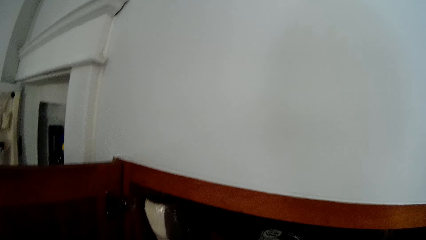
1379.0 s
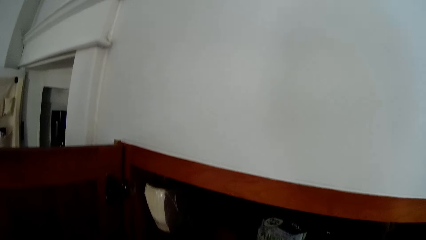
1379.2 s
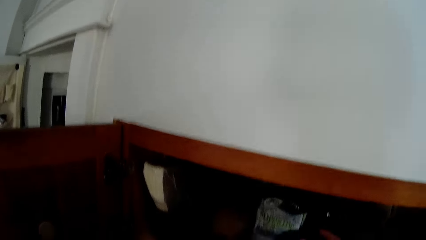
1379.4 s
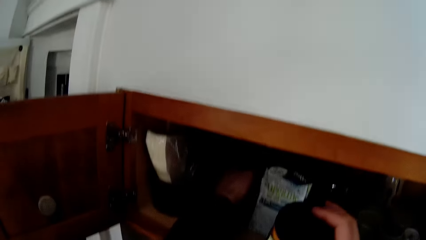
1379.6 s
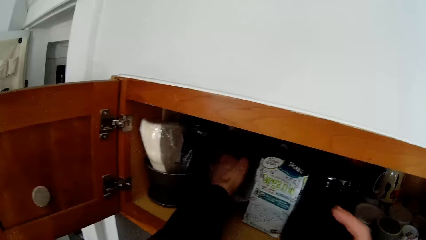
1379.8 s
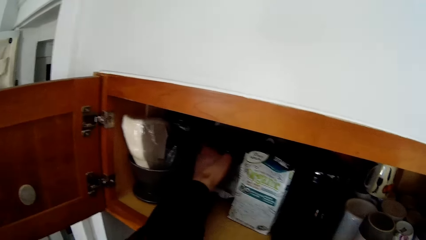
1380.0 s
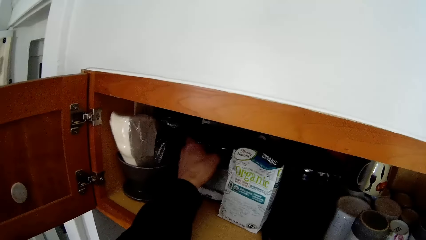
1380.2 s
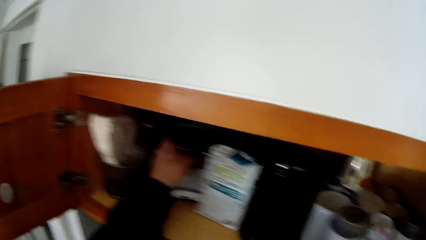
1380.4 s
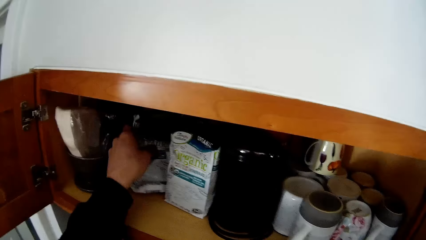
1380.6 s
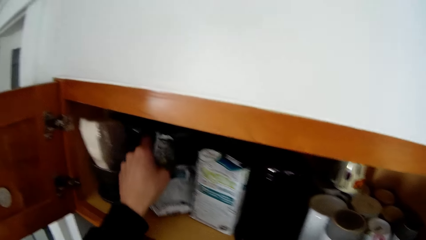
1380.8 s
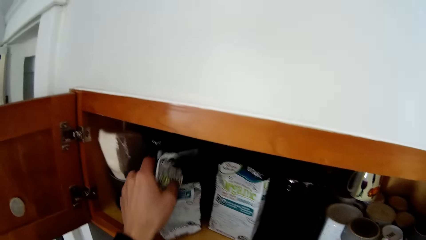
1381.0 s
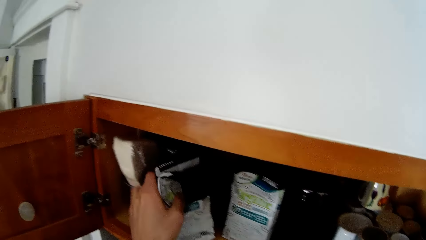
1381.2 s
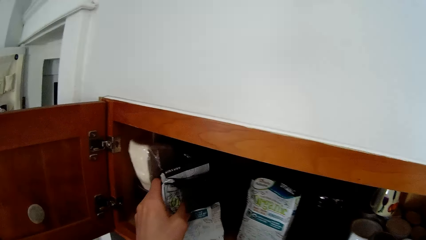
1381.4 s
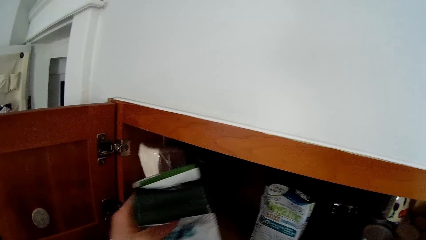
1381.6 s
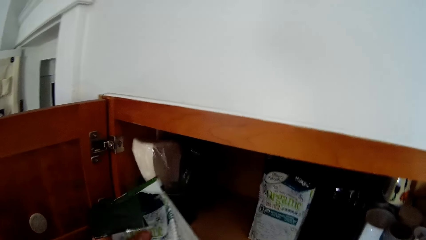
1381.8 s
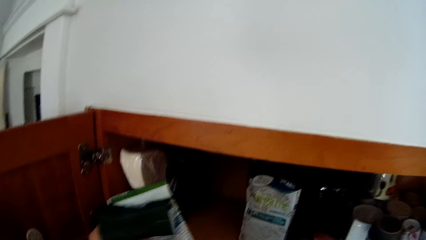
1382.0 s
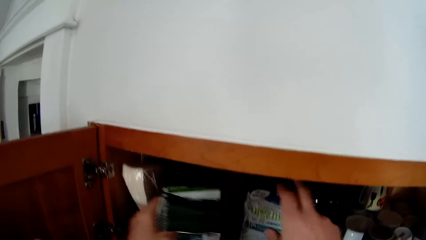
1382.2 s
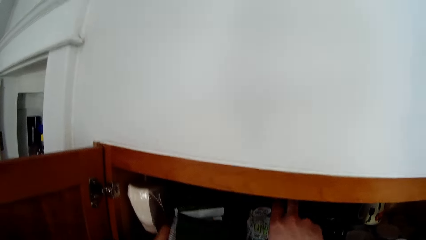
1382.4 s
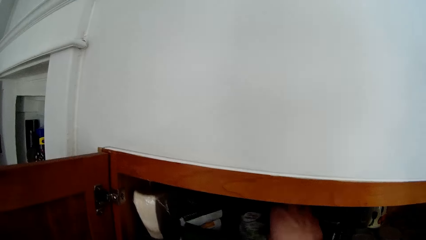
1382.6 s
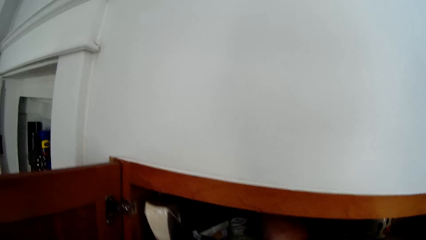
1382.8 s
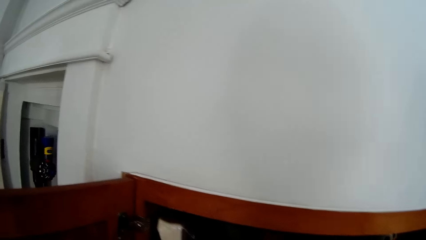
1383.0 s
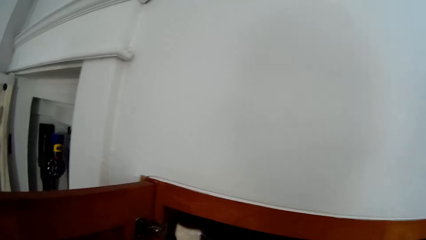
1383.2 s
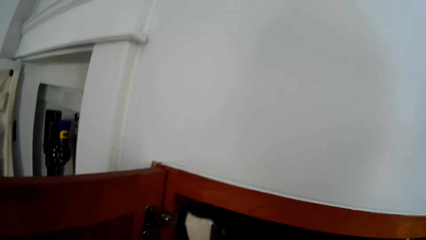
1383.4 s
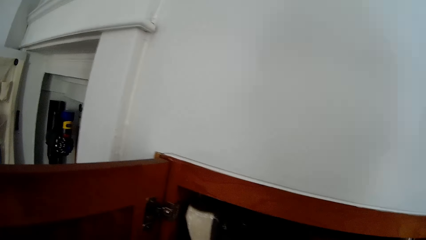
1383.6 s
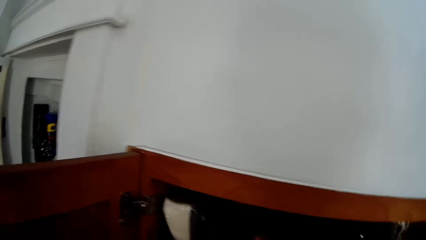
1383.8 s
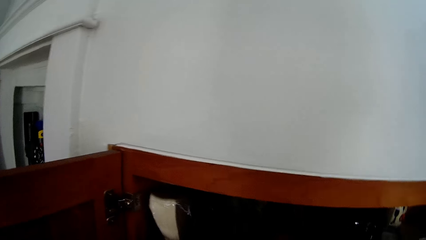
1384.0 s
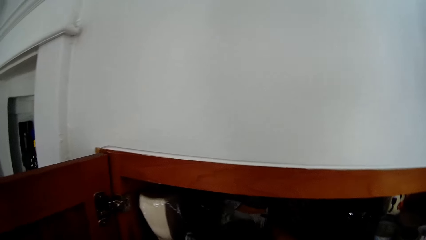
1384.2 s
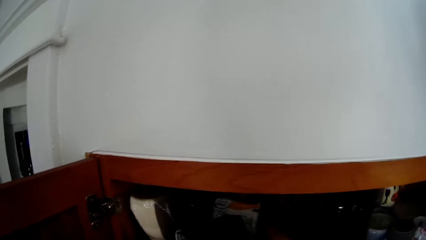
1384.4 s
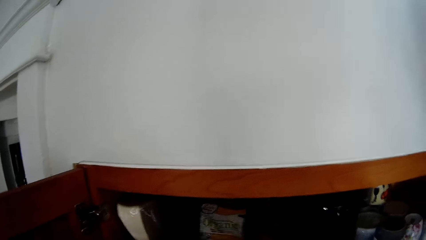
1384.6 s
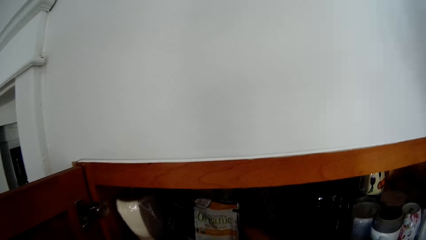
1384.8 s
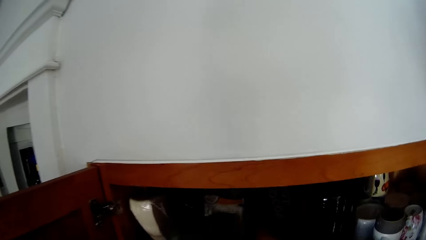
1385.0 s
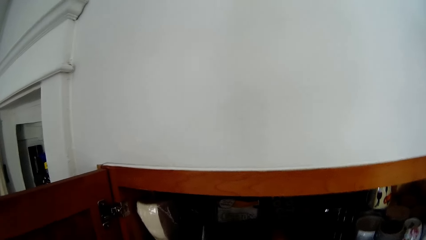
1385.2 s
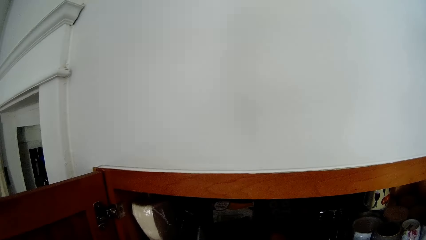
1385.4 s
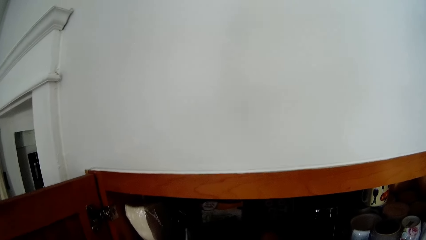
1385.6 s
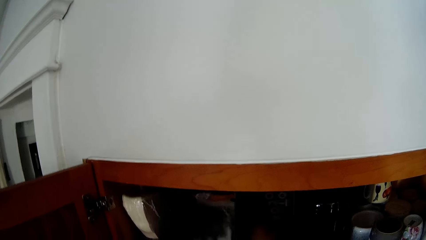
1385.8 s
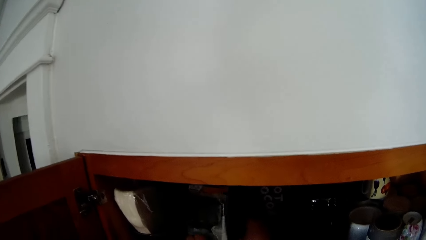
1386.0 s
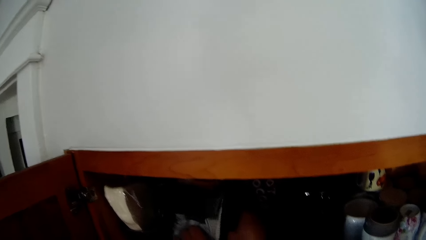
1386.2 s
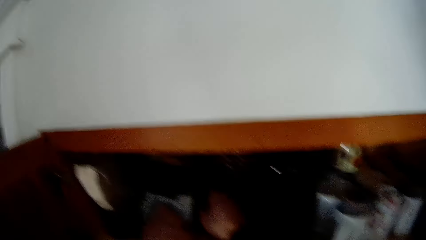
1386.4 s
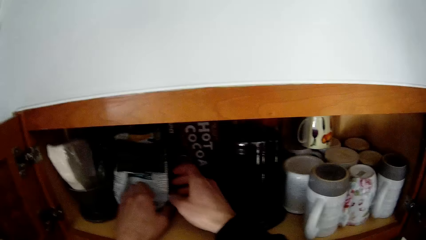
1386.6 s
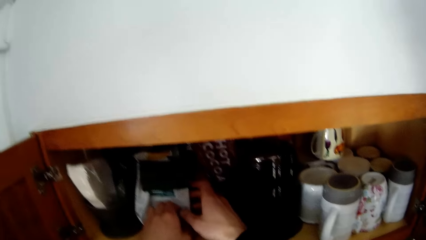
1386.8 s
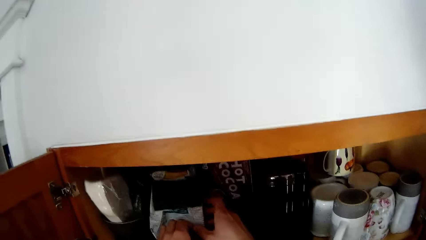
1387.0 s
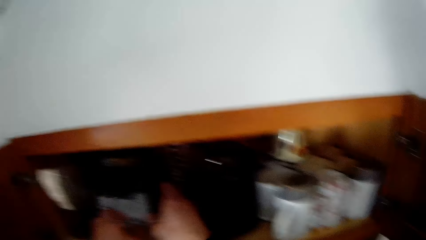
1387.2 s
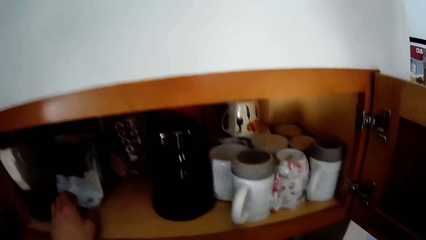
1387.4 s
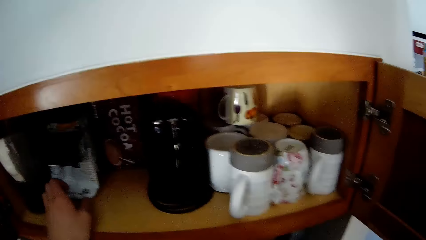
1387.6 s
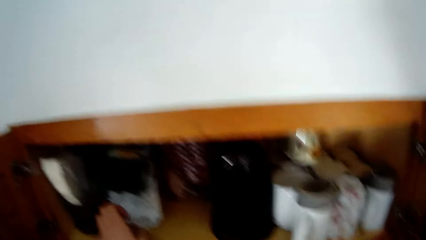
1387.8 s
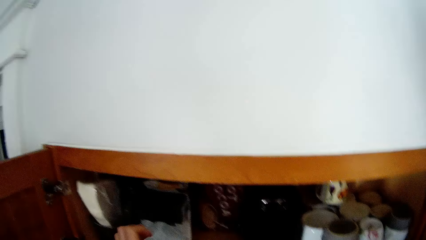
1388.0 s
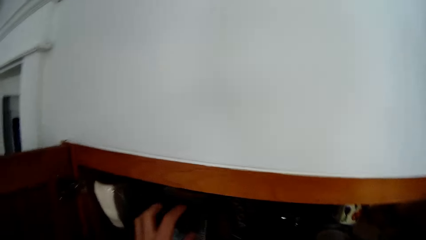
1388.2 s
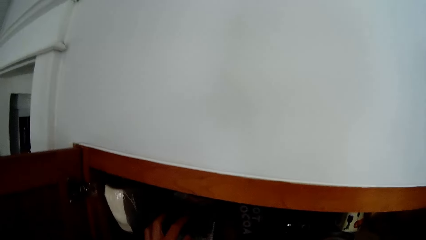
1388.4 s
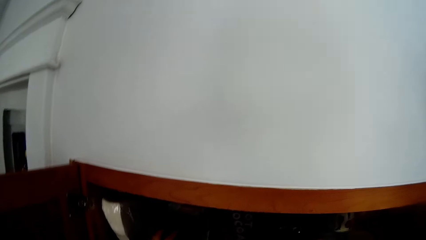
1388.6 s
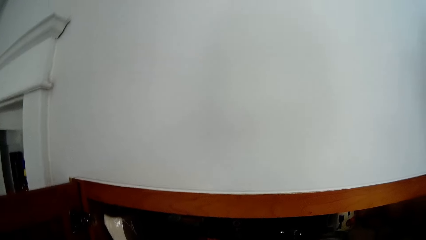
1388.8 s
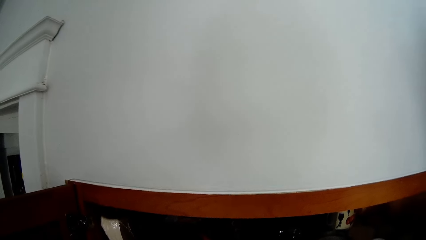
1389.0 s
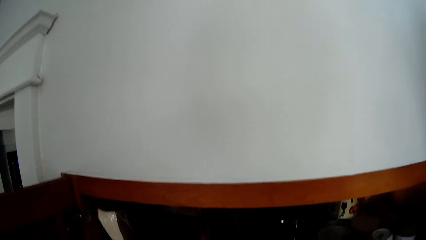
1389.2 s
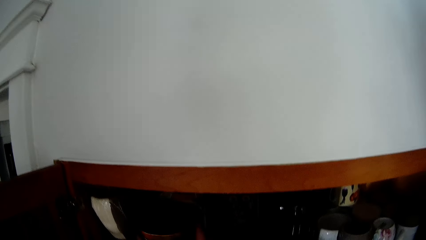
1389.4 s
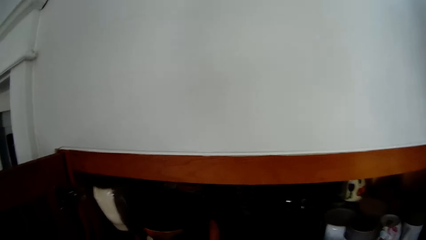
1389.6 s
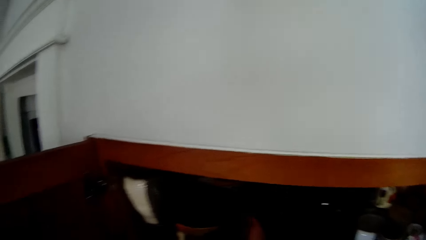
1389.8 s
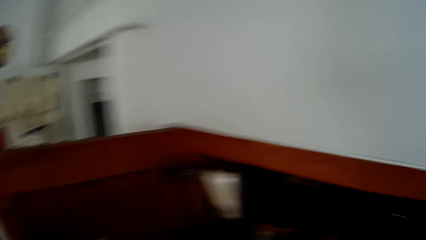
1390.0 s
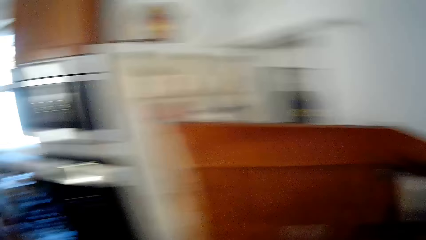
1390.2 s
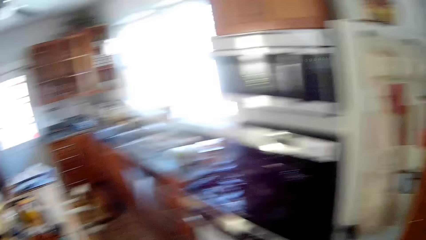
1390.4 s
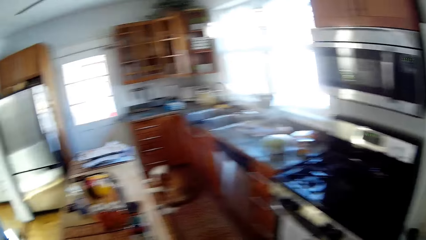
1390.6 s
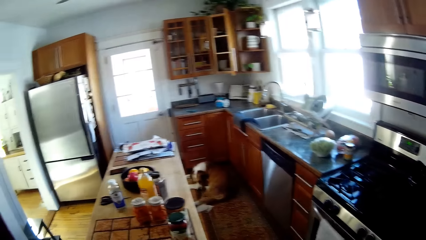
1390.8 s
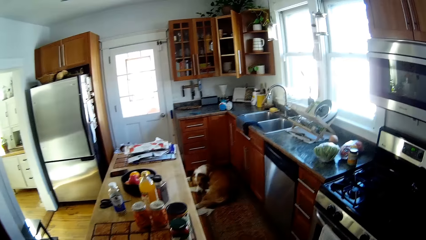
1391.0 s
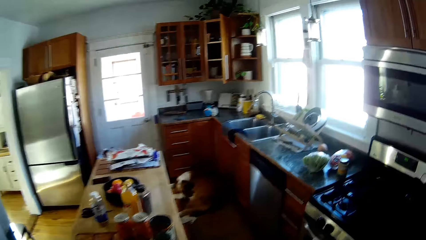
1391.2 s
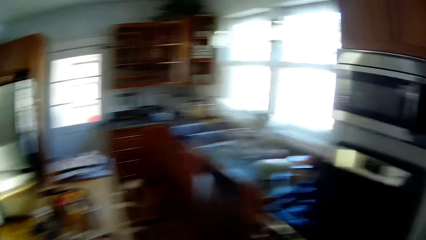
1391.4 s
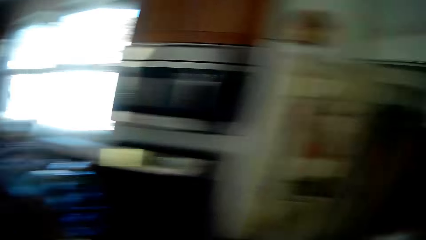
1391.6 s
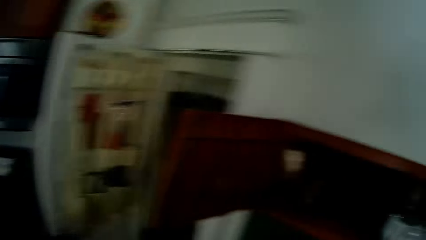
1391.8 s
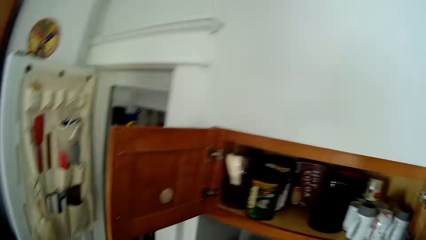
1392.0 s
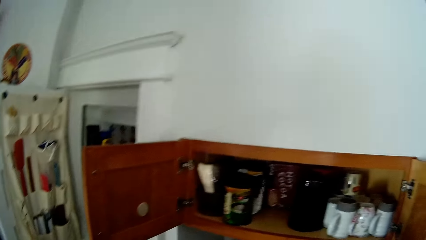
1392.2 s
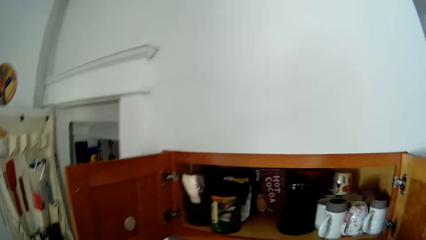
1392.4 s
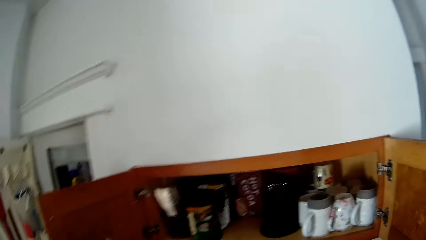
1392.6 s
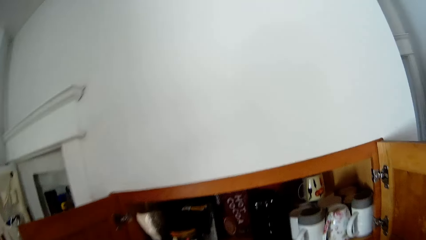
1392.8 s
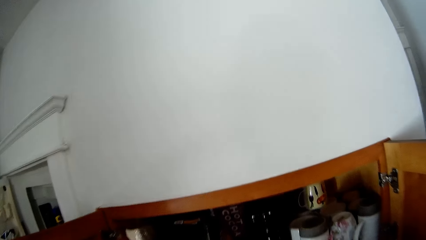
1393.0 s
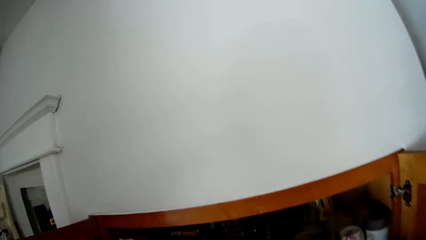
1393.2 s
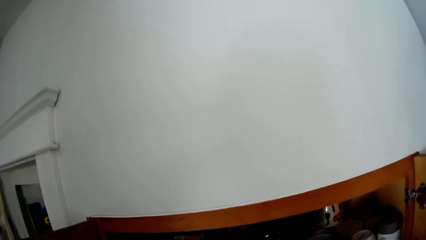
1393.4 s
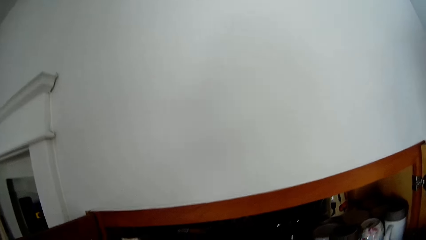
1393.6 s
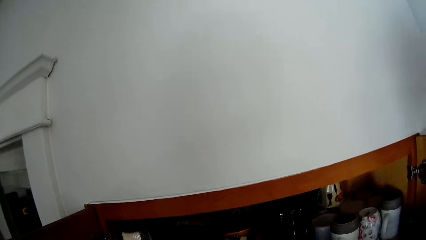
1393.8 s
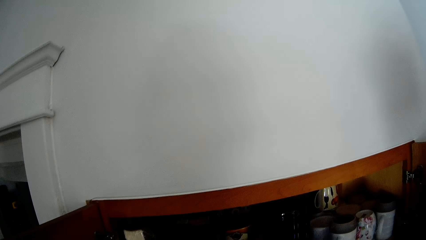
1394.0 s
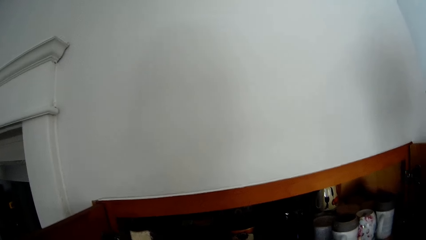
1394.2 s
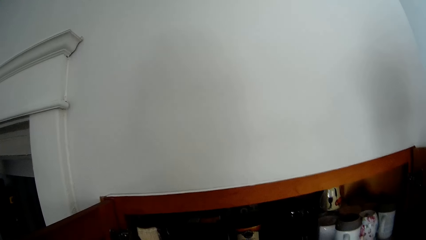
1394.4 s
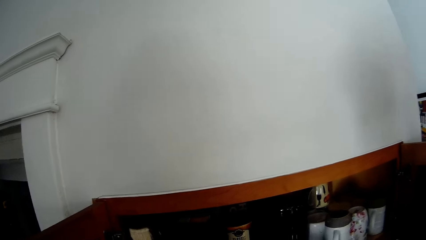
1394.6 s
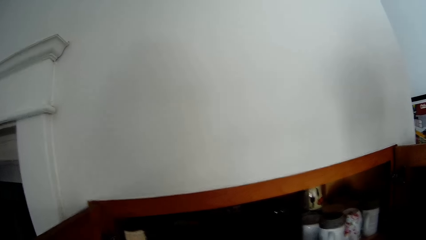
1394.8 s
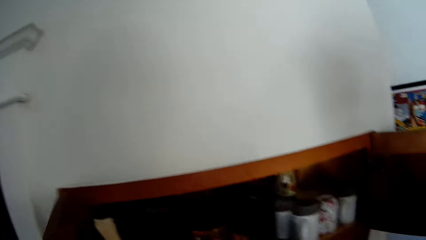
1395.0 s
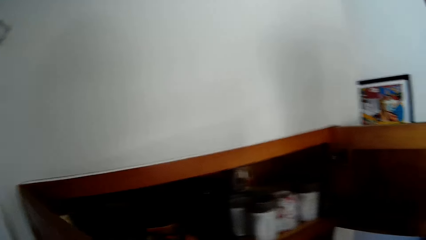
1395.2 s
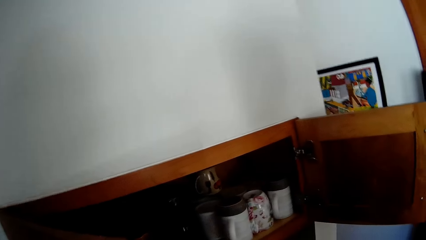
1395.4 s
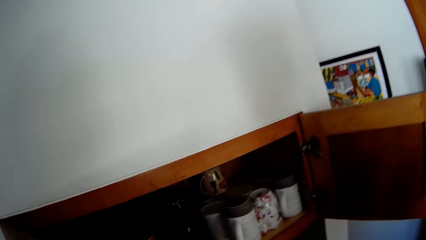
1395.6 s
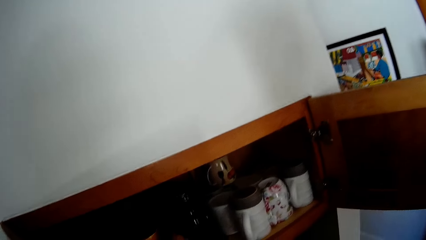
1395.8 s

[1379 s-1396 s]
The camera wearer picks a container from the cabinet with his right hand. He pulls a pack of coffee beans from the cabinet with his left hand. He picks the pack of coffee beans from the cabinet with his left hand. He drops the pack of coffee beans in the cabinet with his left hand. He moves the pack of coffee beans in the cabinet with his right hand. He shifts the pack of coffee beans in the cabinet with his right hand. He looks around the kitchen. He arranges groceries in the cabinet.
